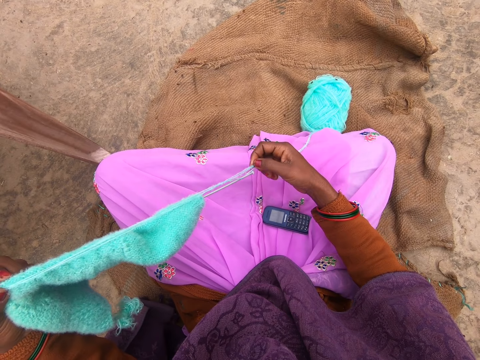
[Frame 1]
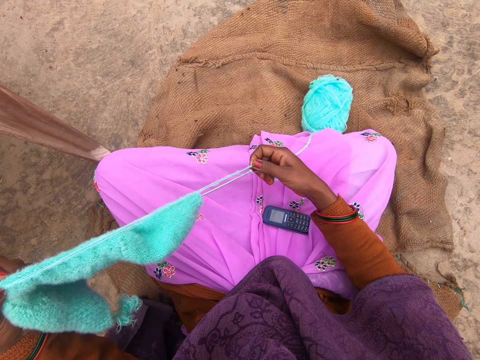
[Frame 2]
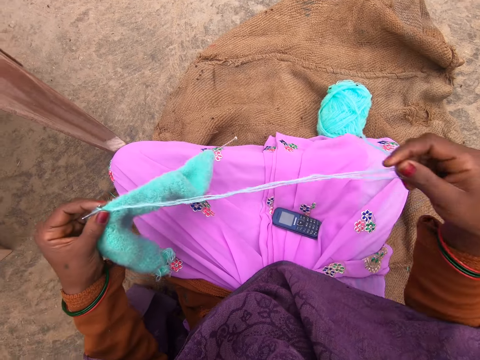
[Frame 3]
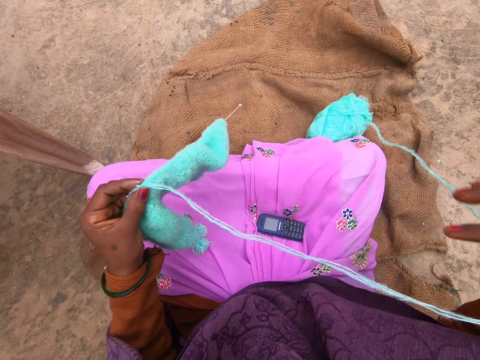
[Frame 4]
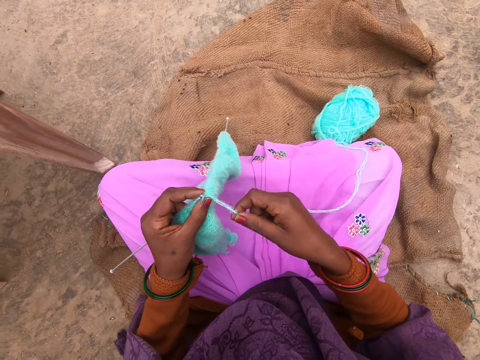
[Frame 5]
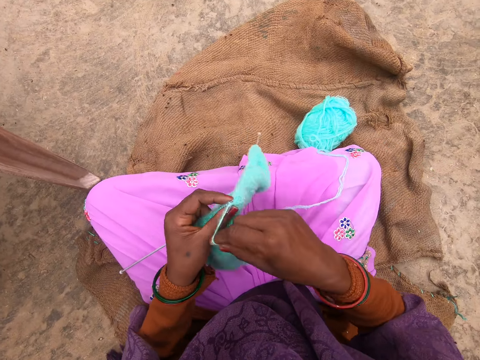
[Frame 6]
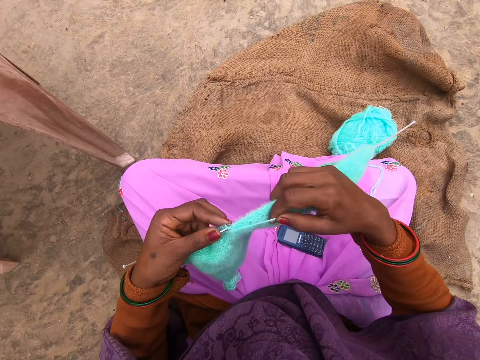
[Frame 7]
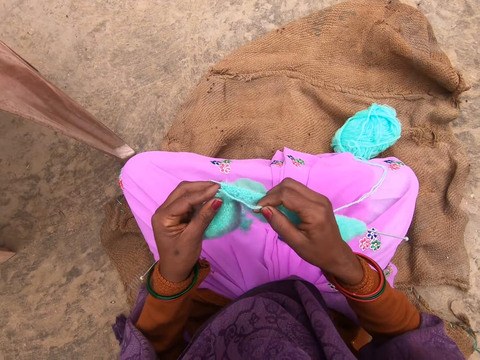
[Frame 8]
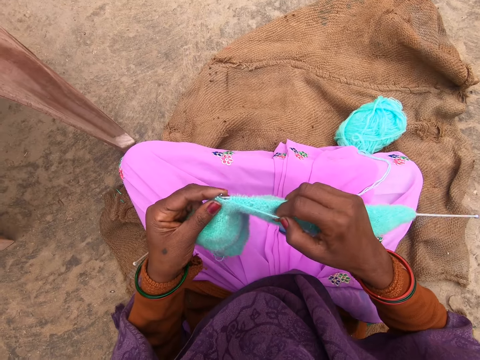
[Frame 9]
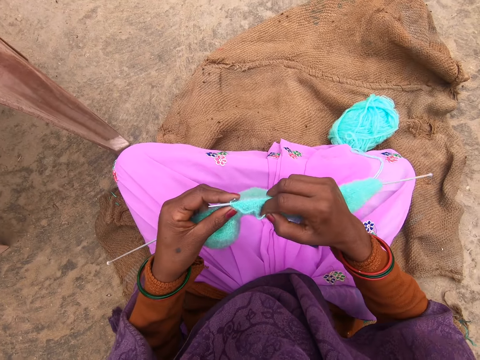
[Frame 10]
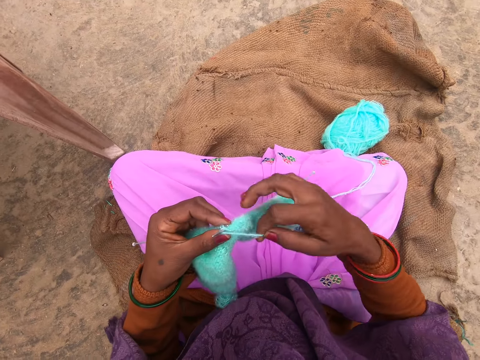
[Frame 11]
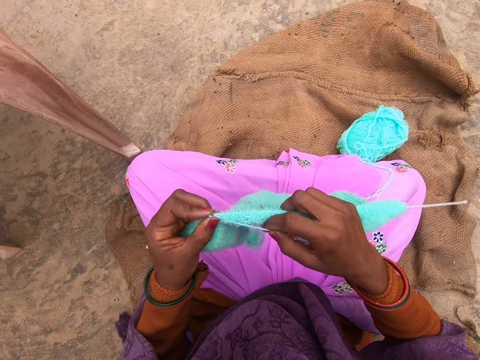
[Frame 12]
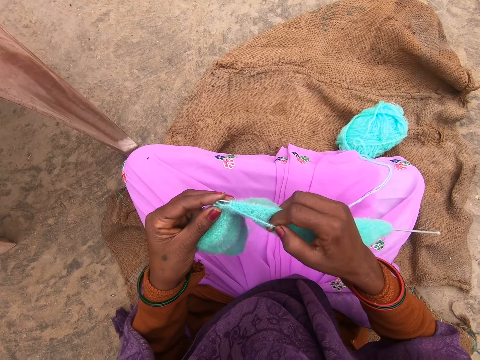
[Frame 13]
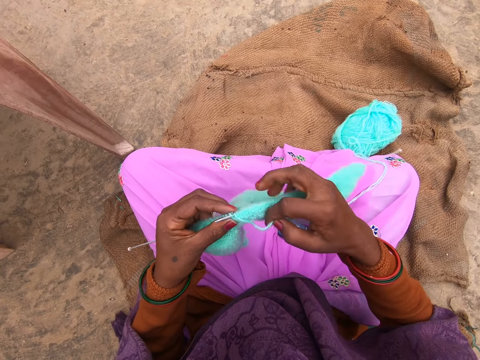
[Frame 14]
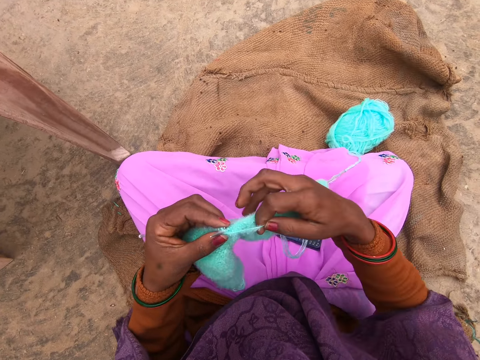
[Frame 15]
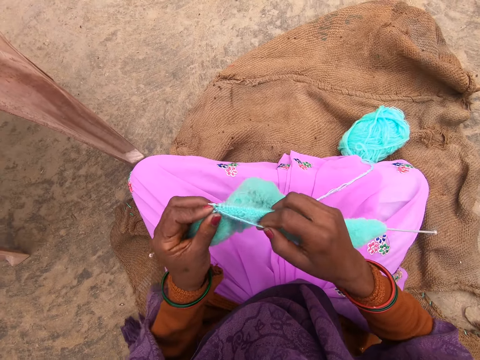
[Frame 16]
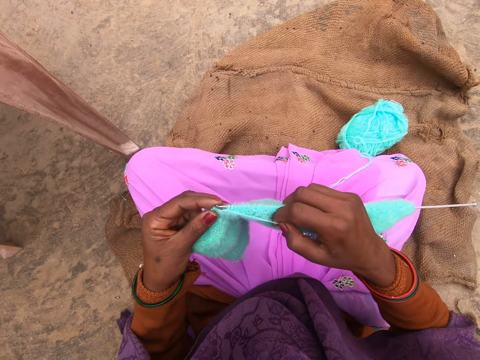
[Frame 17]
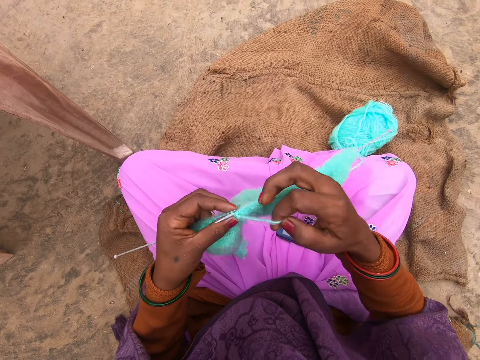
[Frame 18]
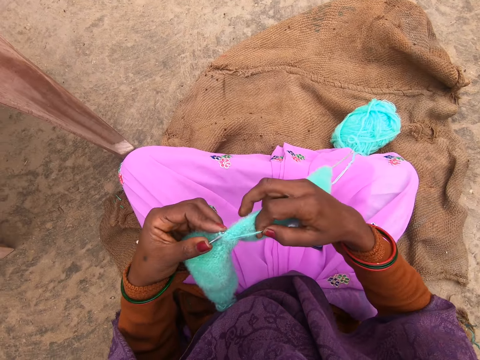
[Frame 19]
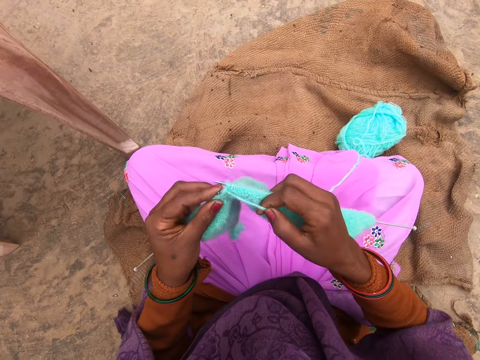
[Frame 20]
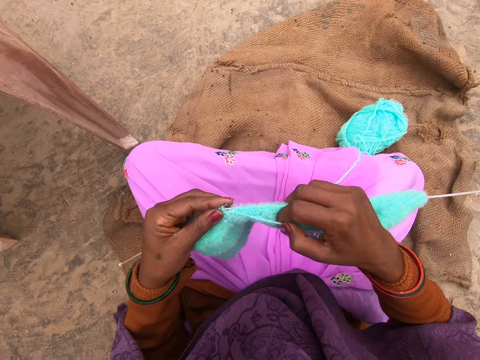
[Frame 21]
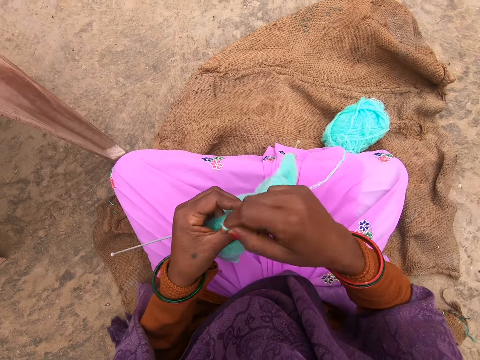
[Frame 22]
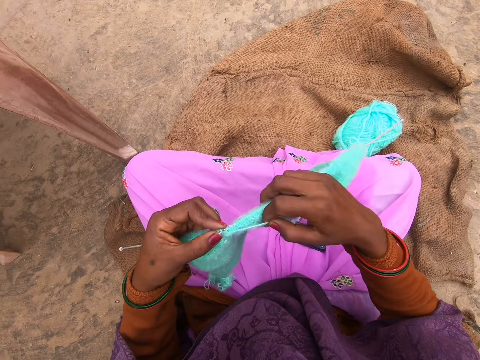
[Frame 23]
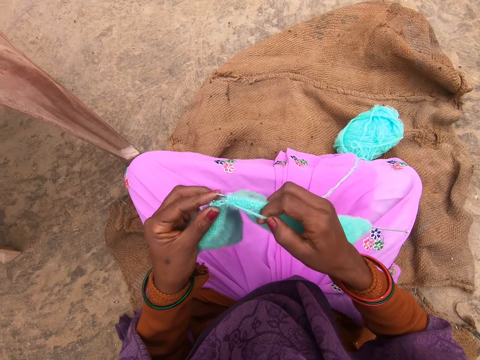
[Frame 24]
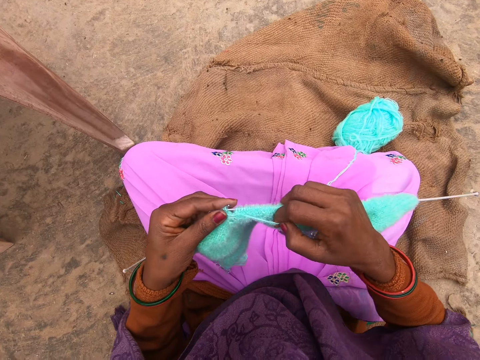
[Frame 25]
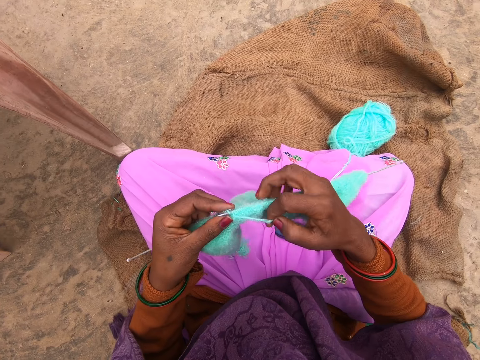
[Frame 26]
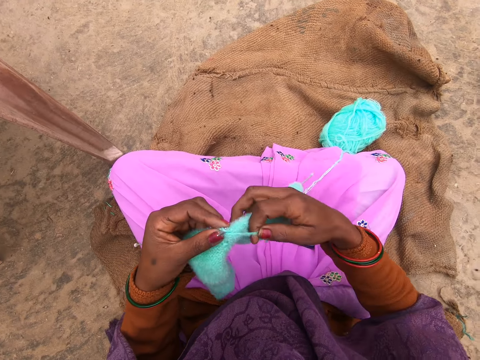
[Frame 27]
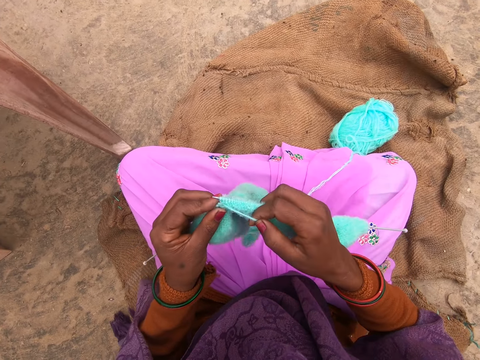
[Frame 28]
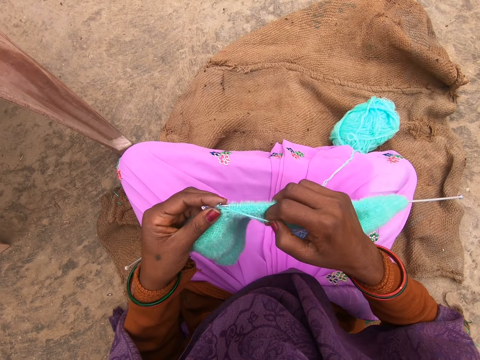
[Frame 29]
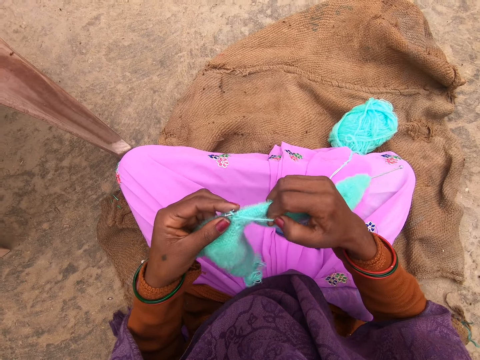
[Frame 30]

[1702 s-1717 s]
The camera wearer lifts up the yarn and lowers her hand. She crochets the yarn with the crocheting needle. She talks to a woman. The camera wearer crochets the yarn with the crocheting needle.

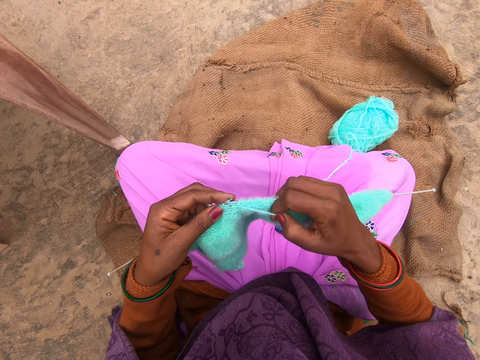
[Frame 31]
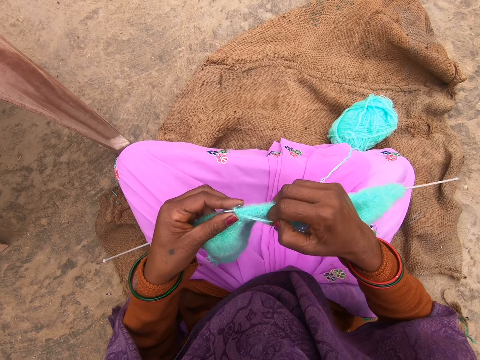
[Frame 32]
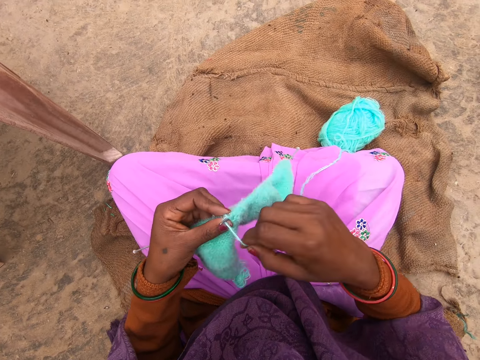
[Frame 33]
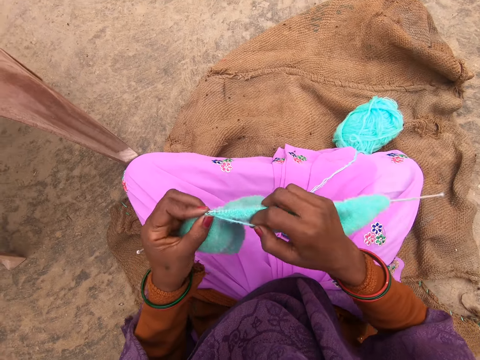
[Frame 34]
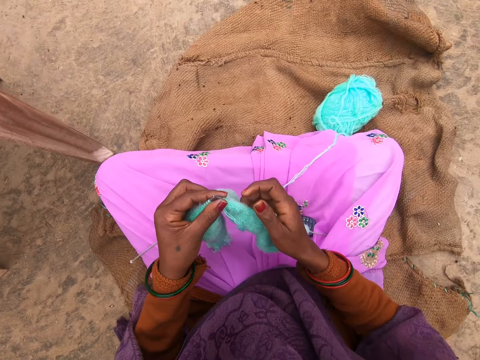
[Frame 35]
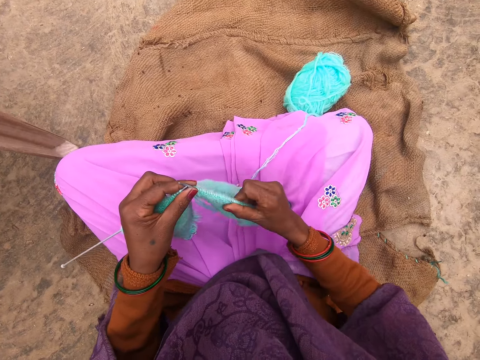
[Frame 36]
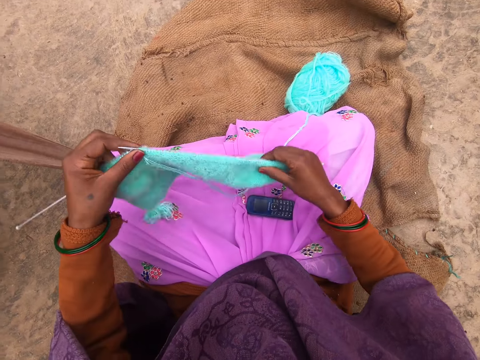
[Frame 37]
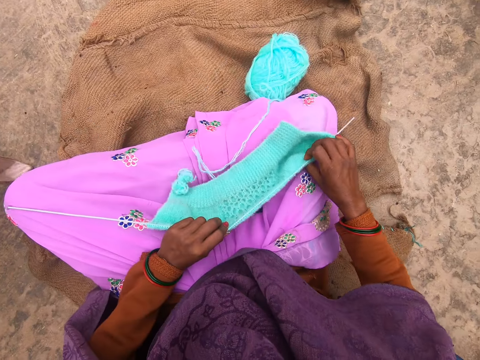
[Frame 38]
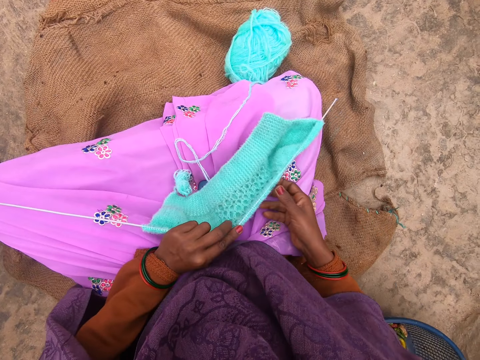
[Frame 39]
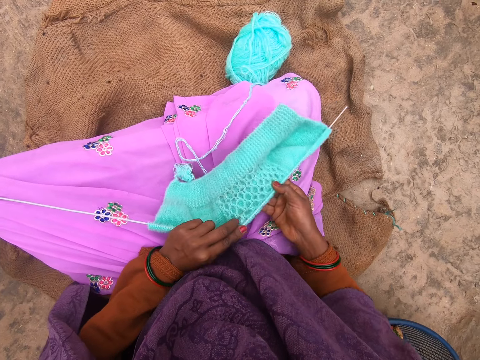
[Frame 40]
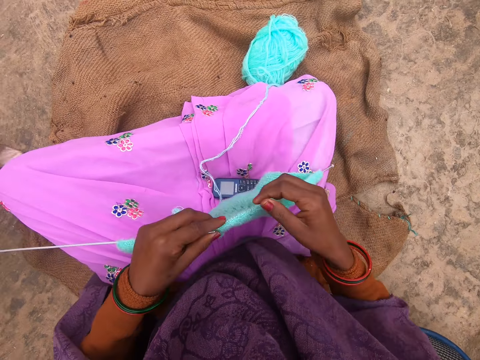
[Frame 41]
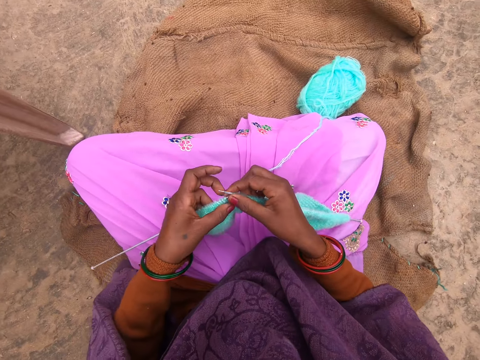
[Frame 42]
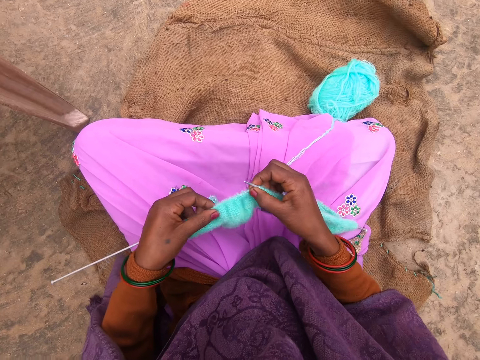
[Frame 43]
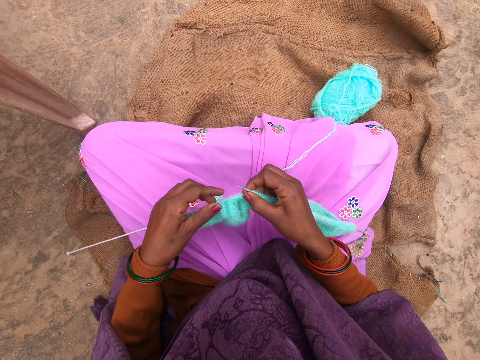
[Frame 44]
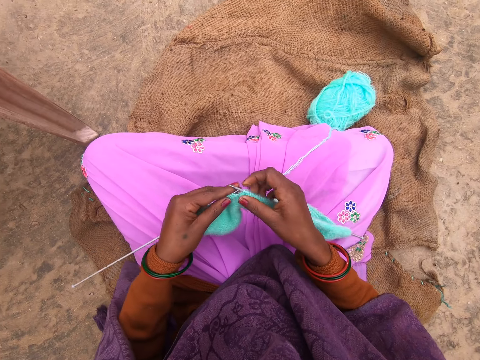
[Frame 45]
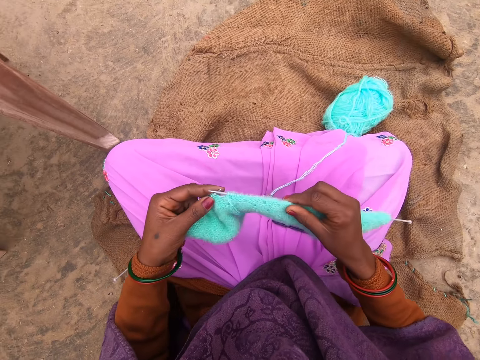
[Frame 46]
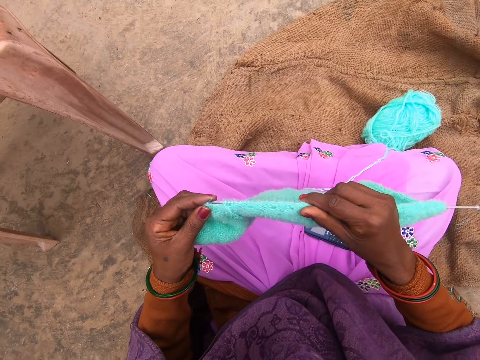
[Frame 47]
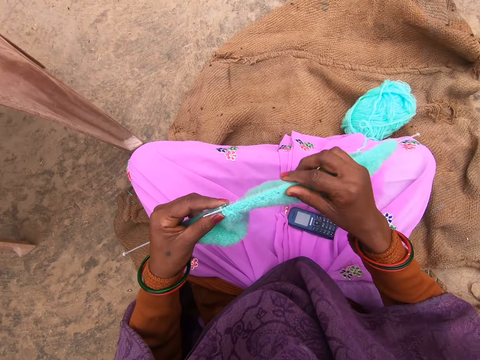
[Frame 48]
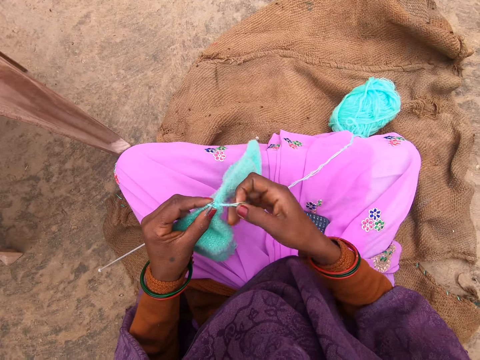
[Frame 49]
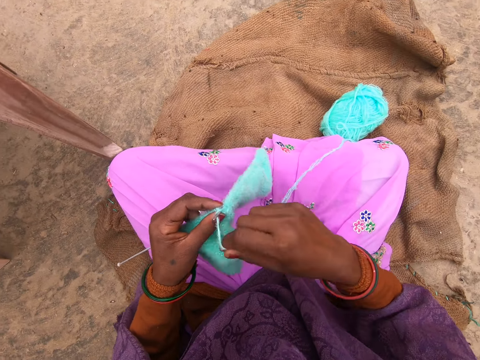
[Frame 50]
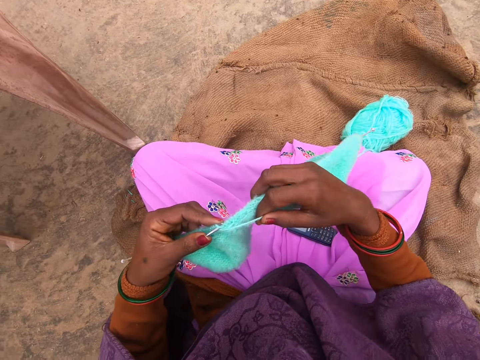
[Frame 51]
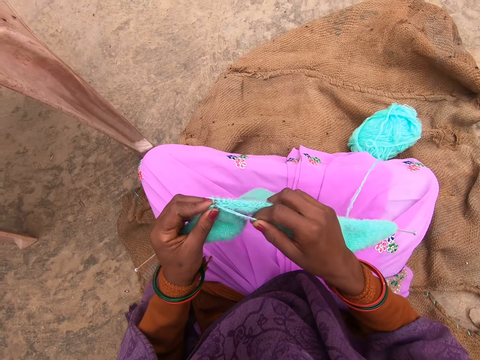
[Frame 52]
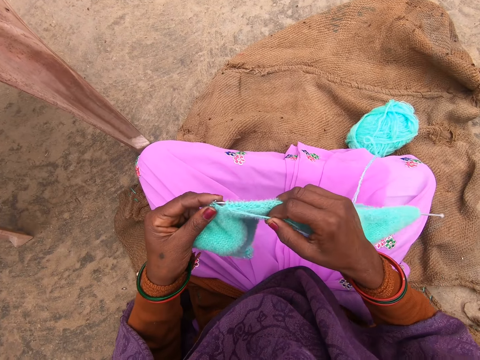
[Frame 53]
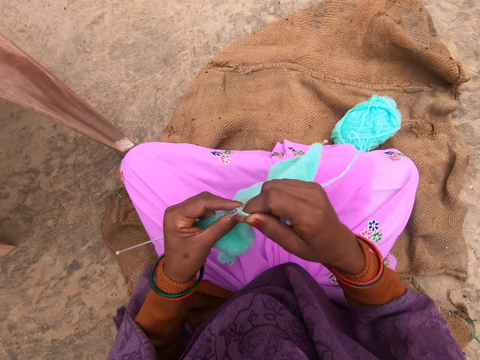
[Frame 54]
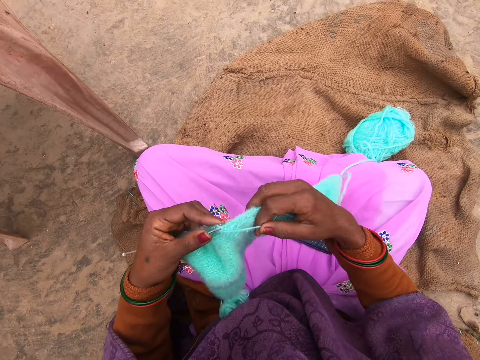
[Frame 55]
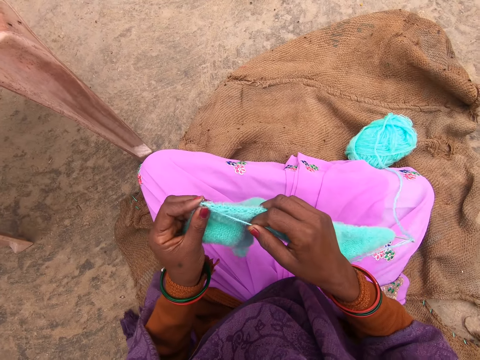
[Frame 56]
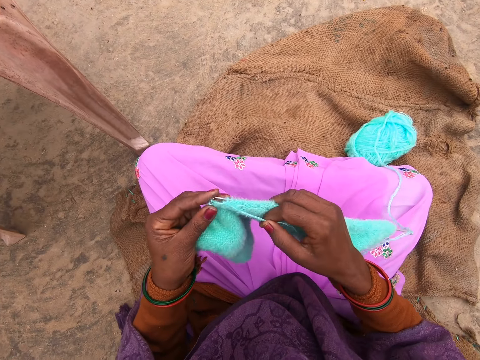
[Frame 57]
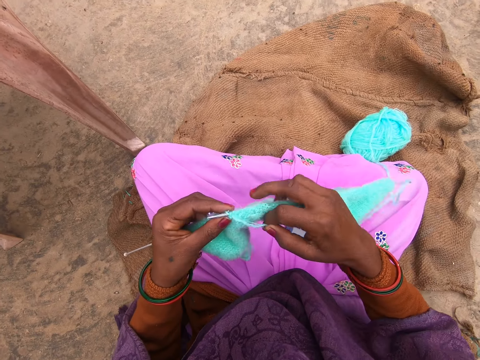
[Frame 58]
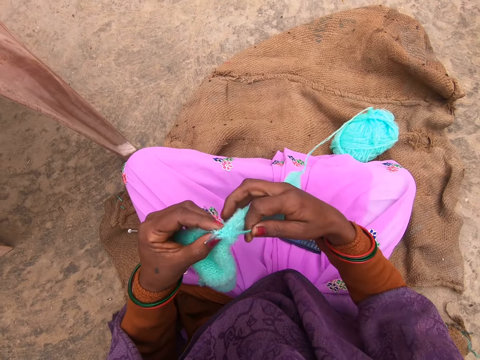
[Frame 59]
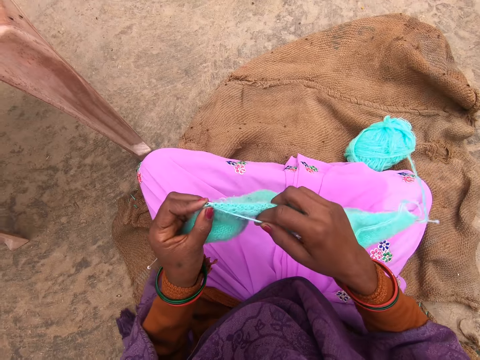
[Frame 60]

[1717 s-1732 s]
The camera wearer pulls on a part of the crocheted yarn. She lifts up the crocheted yarn and places the crocheted yarn on her thigh. She moves her hand forward. She stares at the crocheted yarn. She lifts up the crocheted yarn. She holds the crocheted yarn with her hands. She pulls a part of the crocheted yarn forward. She moves her hand backwards. She lifts up the crocheted yarn. She crochets the yarn with the crocheting needle.
